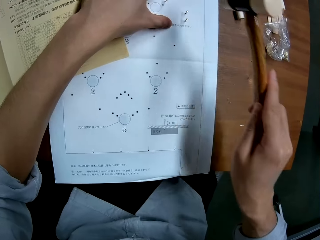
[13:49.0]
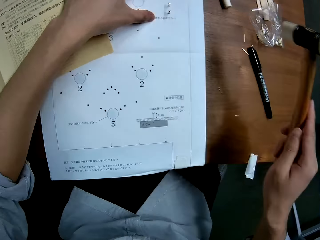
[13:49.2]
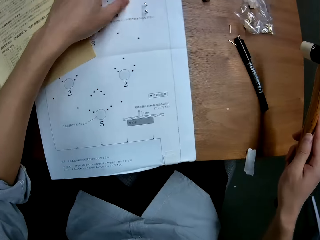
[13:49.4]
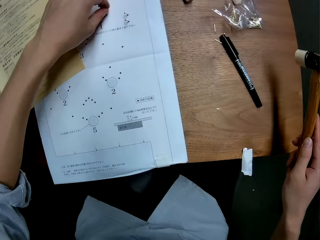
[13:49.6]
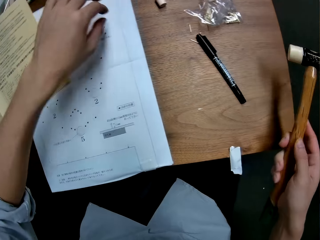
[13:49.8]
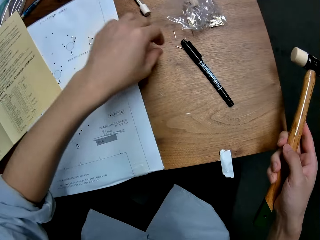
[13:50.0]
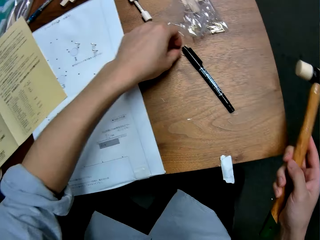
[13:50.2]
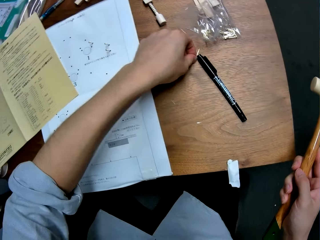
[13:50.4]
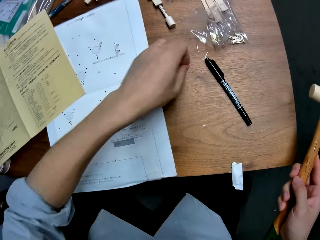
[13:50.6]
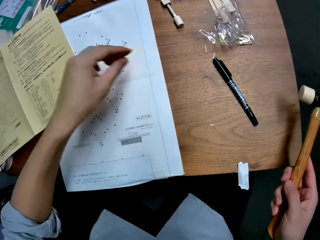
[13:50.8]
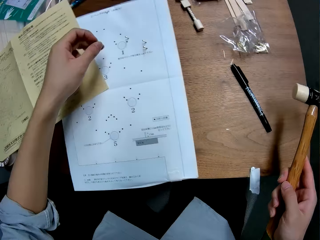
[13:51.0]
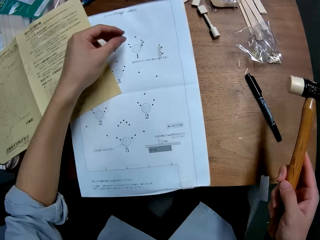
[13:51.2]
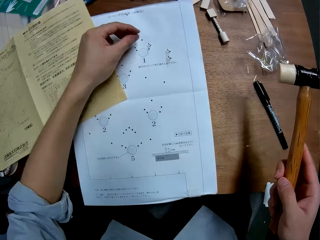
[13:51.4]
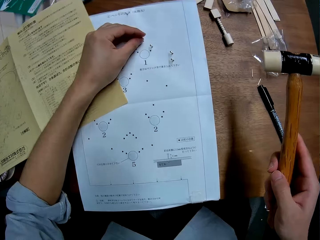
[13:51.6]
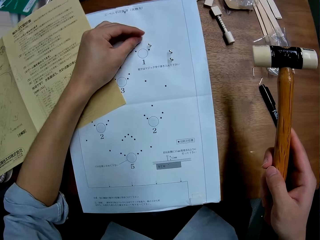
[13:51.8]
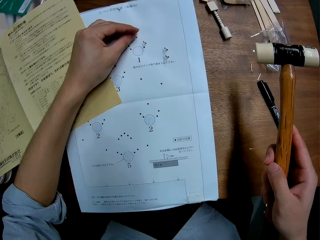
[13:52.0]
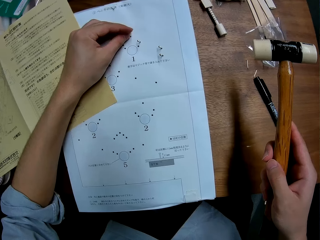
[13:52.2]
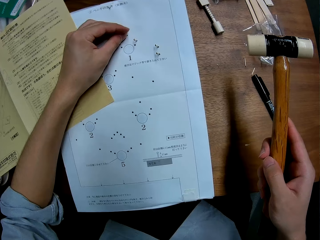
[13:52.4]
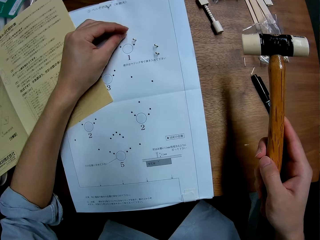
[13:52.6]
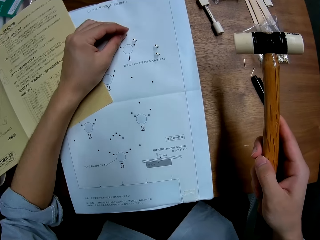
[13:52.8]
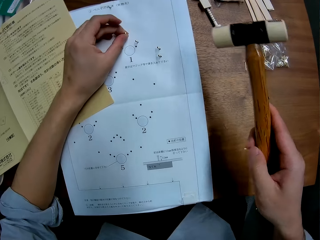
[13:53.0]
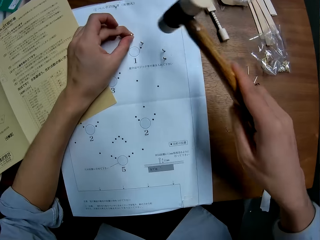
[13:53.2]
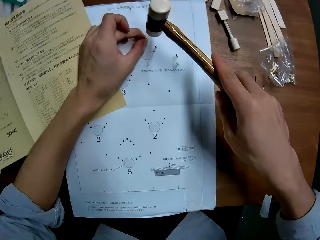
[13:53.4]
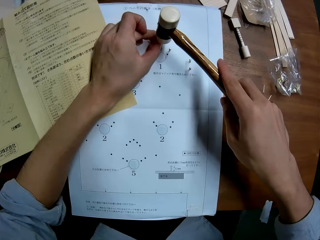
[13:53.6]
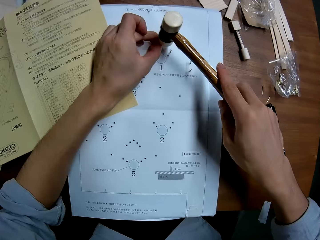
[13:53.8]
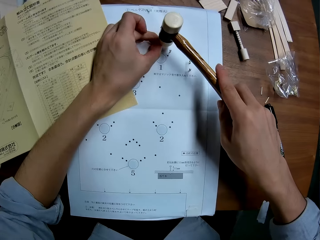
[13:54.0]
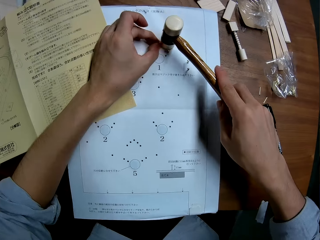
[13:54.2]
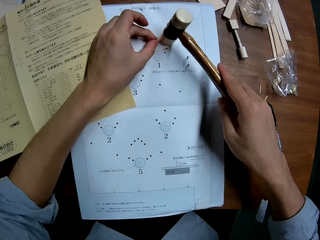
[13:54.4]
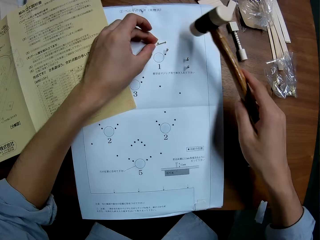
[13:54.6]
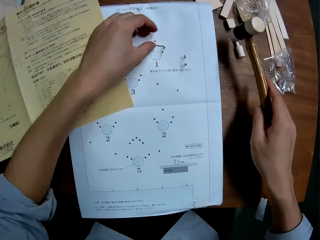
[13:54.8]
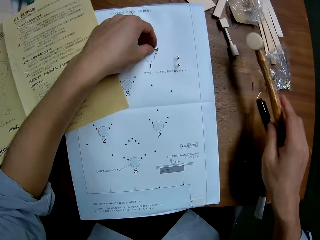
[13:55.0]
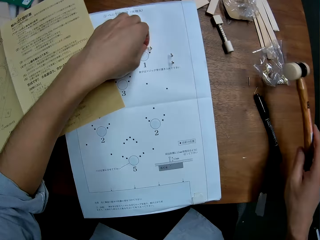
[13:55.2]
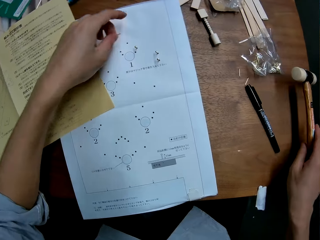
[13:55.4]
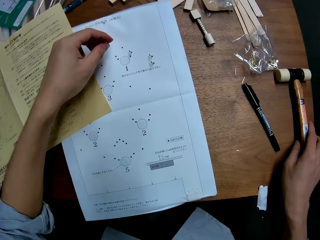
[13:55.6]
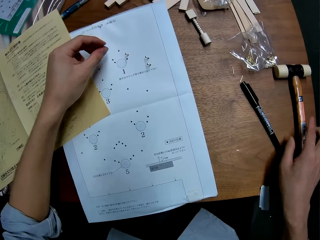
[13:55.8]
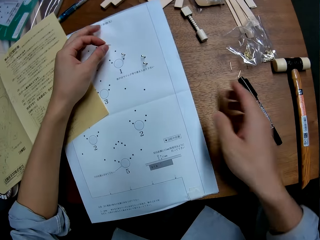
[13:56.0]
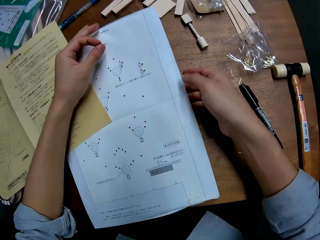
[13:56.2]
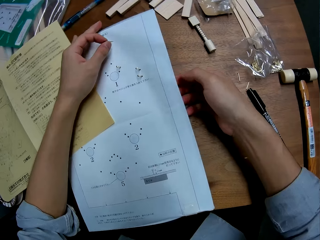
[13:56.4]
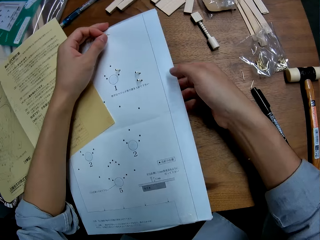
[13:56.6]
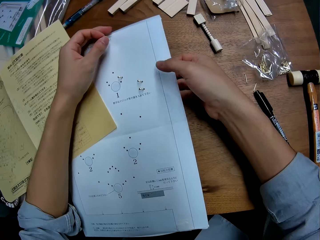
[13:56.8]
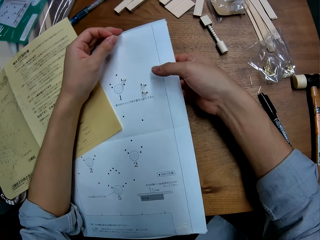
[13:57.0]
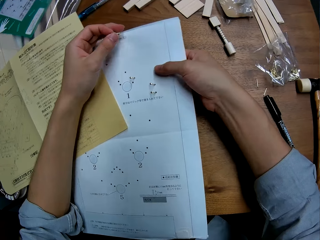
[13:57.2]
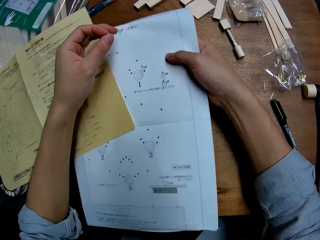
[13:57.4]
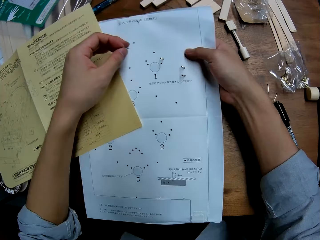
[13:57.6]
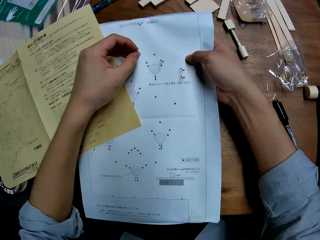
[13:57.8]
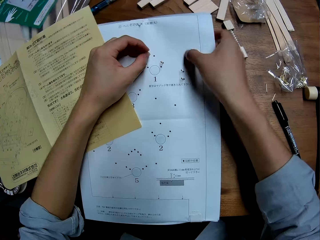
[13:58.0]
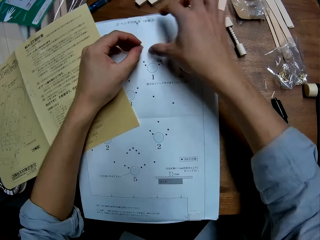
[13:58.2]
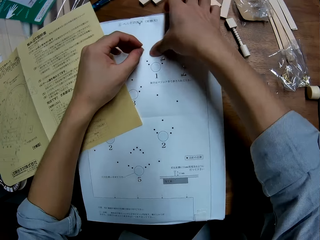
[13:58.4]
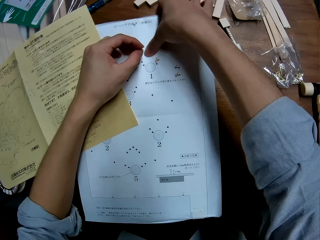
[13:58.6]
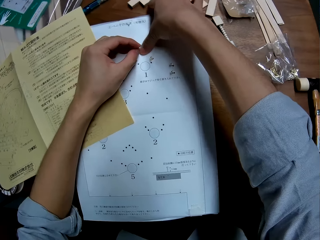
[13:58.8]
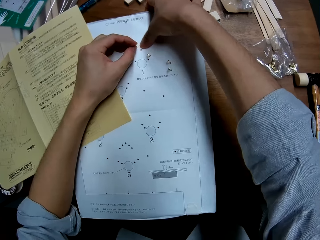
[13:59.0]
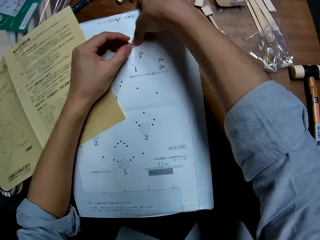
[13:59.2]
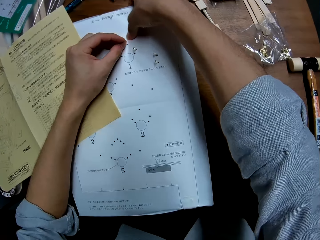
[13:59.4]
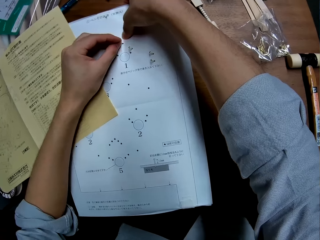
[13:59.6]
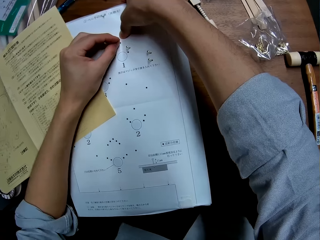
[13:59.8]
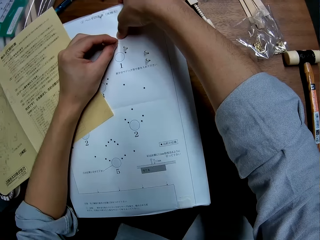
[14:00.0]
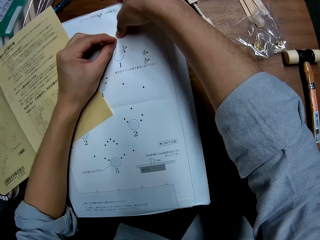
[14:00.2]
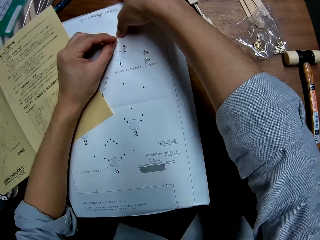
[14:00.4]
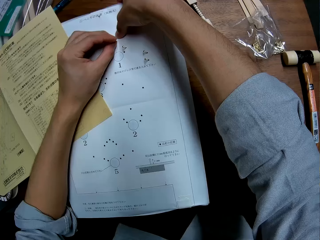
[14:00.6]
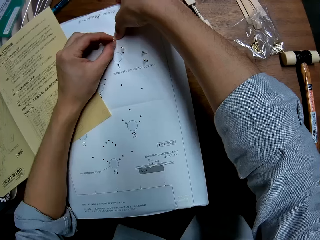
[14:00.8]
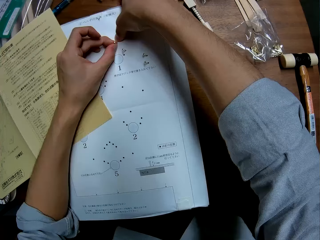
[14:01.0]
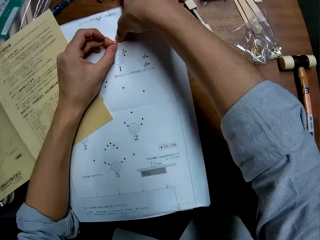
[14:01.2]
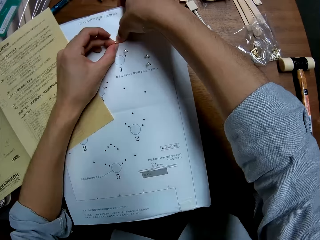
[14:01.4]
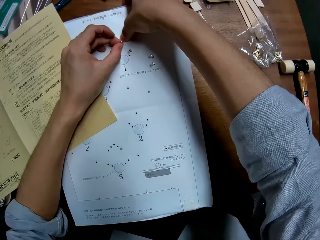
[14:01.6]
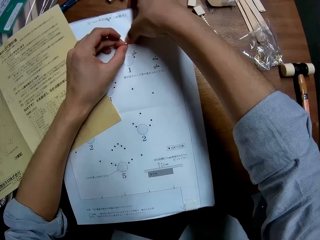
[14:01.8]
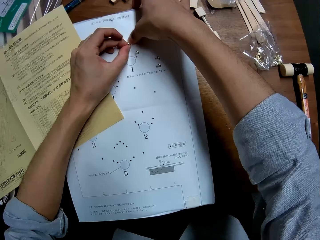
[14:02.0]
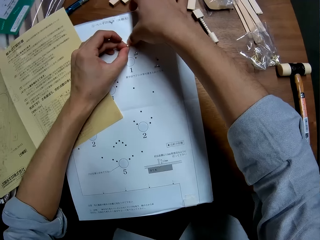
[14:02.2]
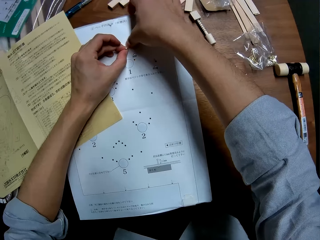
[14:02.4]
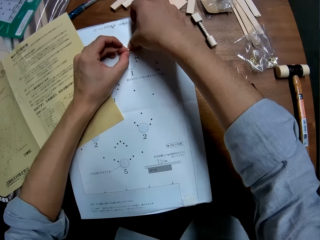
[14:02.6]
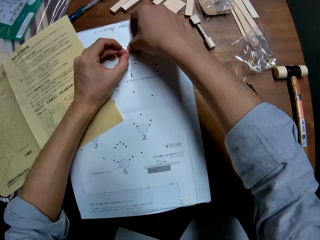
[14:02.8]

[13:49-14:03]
The camera wearer takes another nail from the table. He sets the nail on the right side of the paper. He hits the nail with the hammer. He adjusts the nail on the paper. He drops the hammer on the table. He adjusts the paper on the table. He lifts up the paper. He places his right hand on the upper side of the paper. He sets the nail on the right side of the paper.

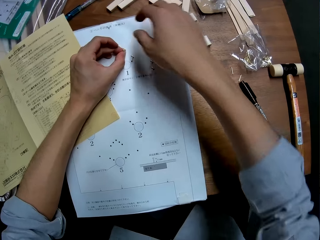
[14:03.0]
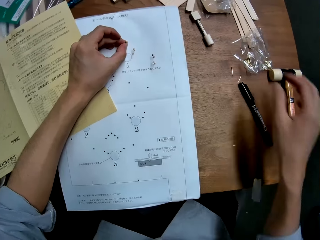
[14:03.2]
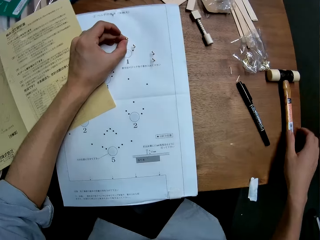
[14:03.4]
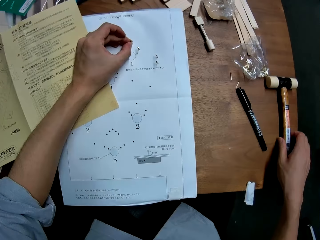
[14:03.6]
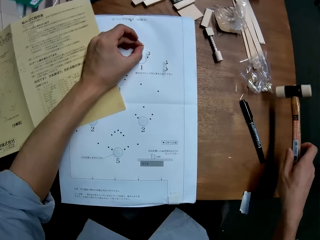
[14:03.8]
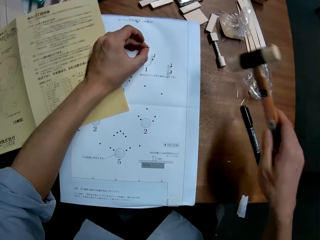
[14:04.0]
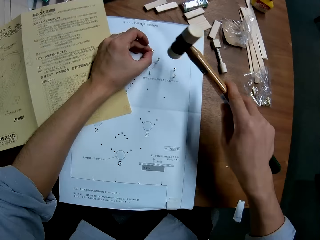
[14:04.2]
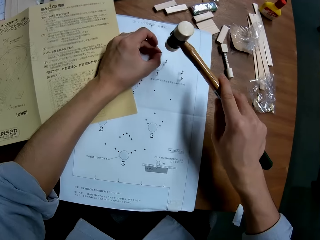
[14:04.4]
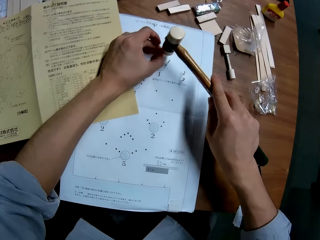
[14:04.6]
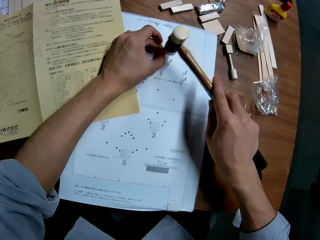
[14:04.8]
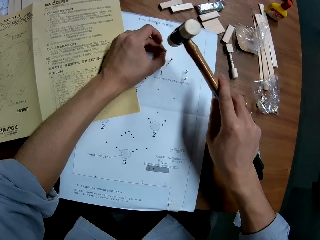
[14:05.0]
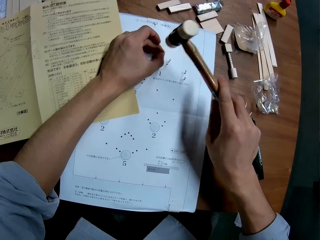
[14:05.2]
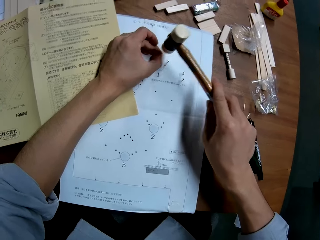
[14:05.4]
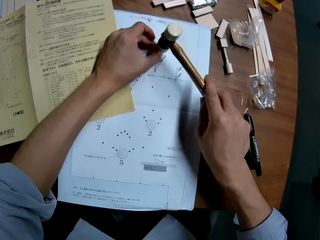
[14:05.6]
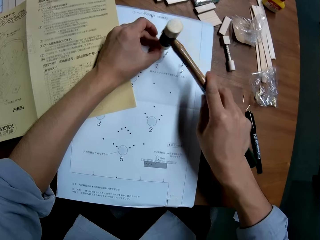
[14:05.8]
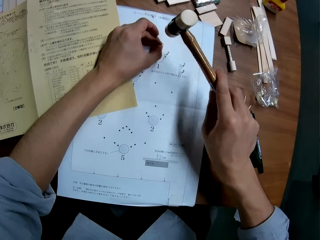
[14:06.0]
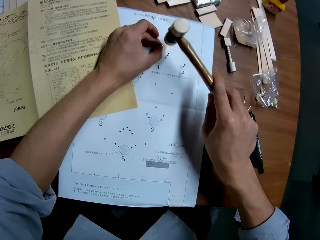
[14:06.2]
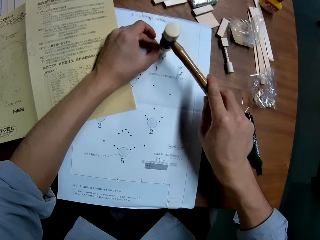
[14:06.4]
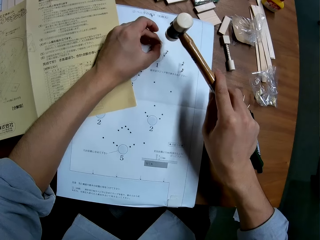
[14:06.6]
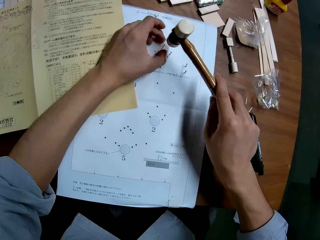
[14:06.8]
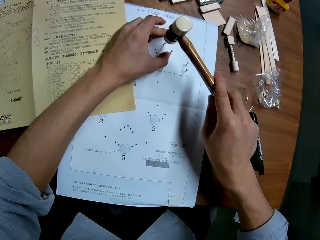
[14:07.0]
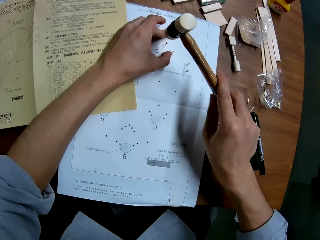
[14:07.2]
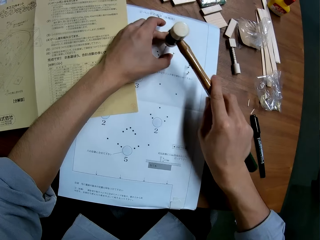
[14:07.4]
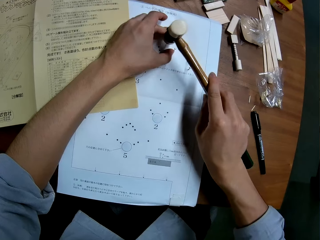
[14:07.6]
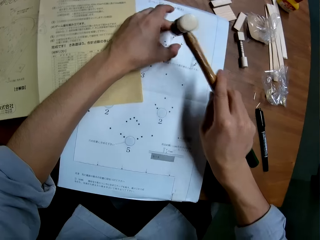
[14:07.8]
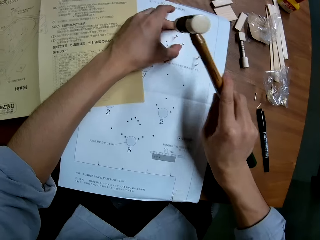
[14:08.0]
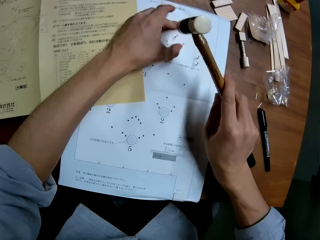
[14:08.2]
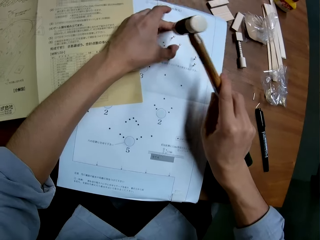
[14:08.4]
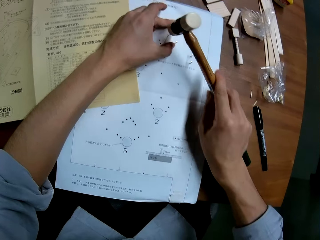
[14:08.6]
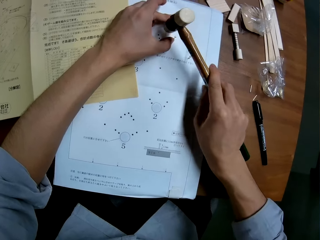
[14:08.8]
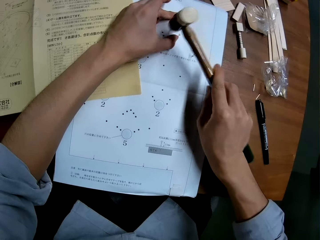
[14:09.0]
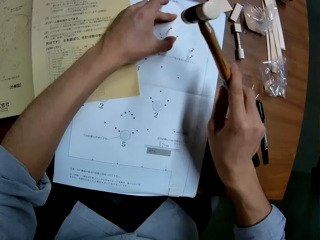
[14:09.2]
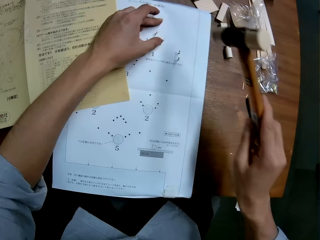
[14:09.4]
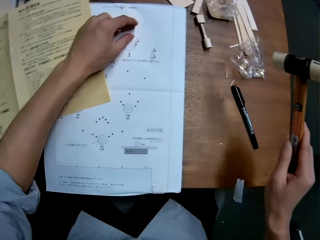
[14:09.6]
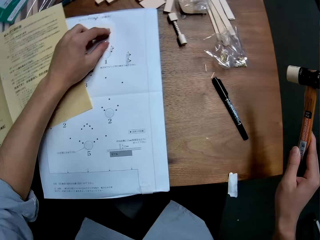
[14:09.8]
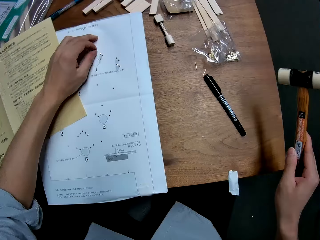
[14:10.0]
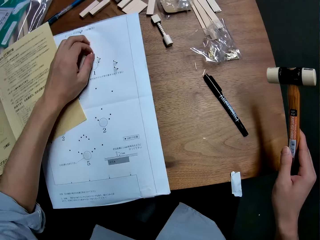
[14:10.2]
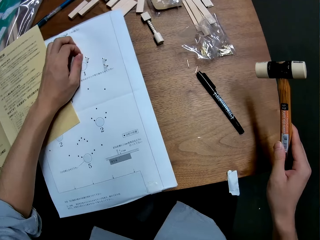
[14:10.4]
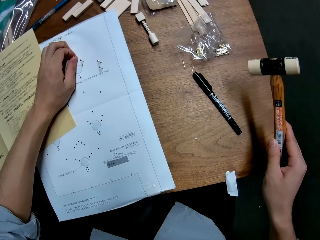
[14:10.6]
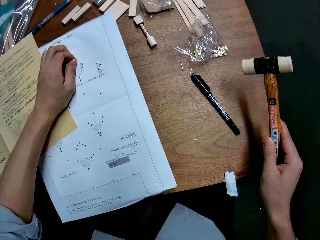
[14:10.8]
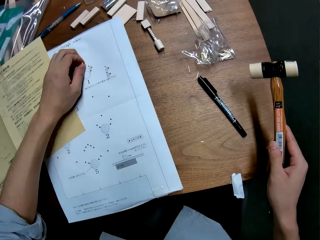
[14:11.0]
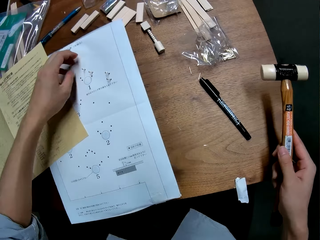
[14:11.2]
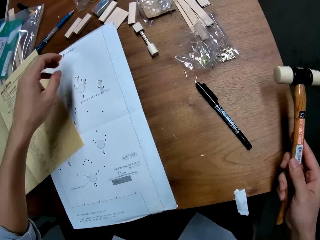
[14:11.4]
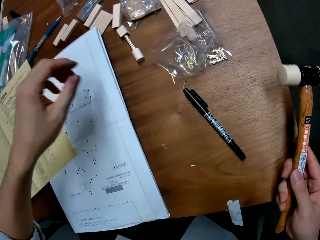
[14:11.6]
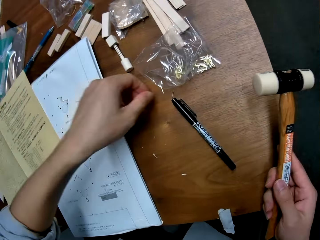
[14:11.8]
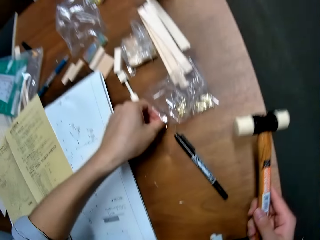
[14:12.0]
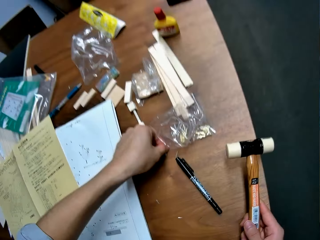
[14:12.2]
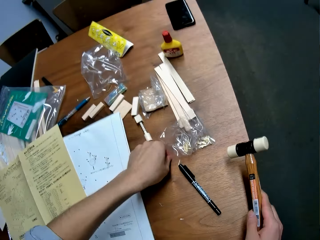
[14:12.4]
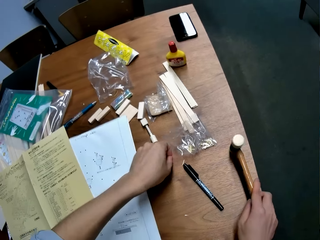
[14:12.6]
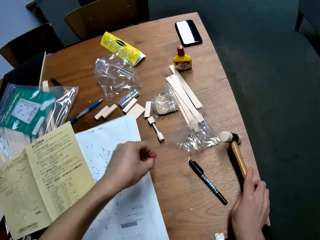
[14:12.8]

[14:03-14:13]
The camera wearer takes the hammer from the table. They hit the nail with the hammer. They check the firm grip of the nail on the paper. They take another nail from the table.
